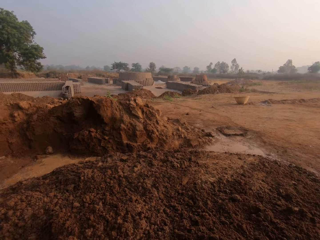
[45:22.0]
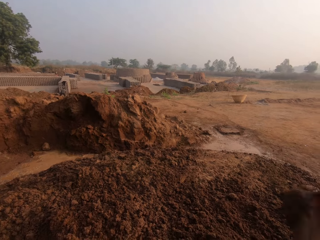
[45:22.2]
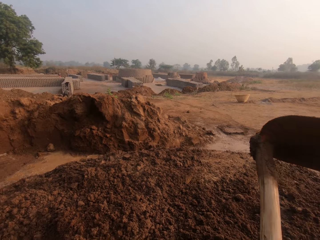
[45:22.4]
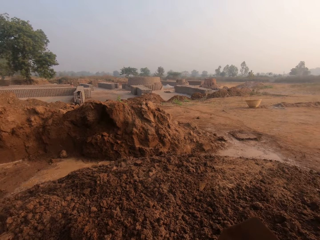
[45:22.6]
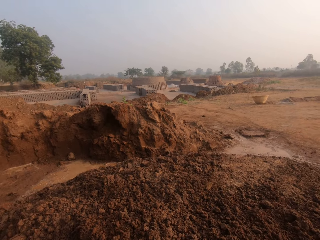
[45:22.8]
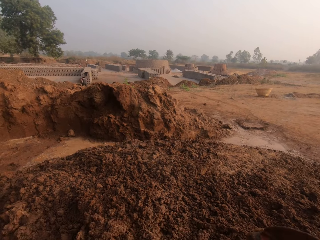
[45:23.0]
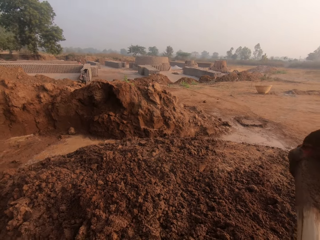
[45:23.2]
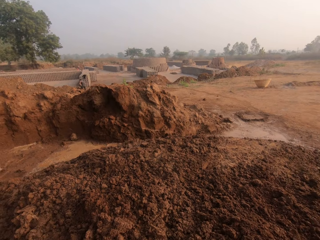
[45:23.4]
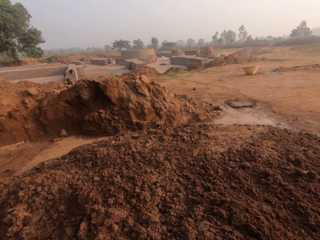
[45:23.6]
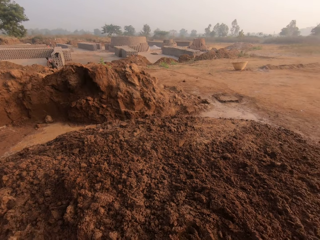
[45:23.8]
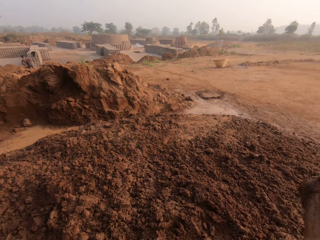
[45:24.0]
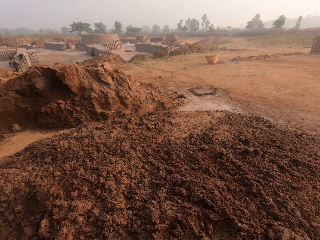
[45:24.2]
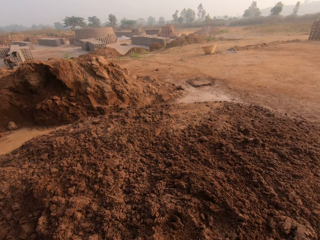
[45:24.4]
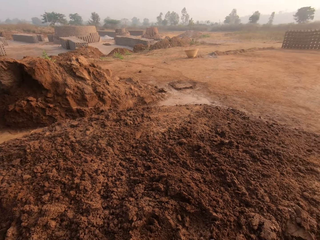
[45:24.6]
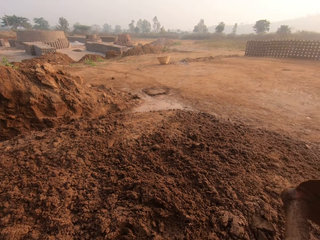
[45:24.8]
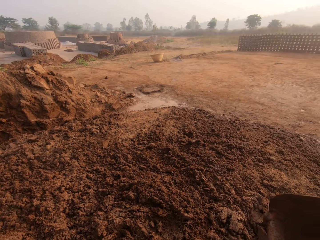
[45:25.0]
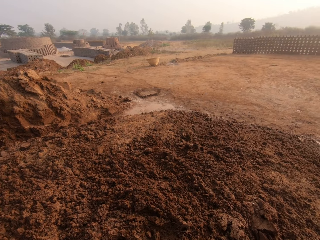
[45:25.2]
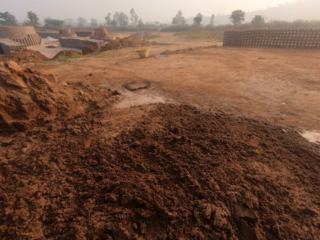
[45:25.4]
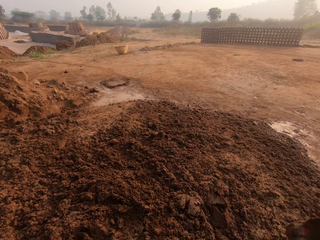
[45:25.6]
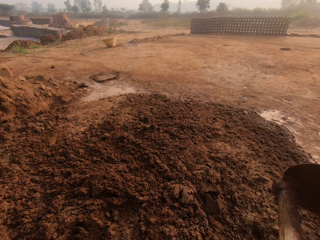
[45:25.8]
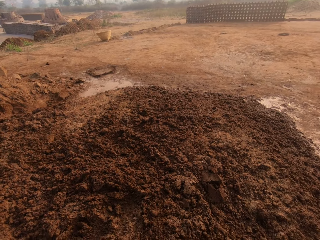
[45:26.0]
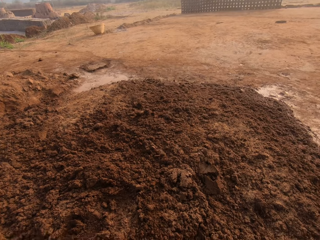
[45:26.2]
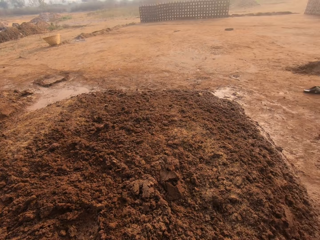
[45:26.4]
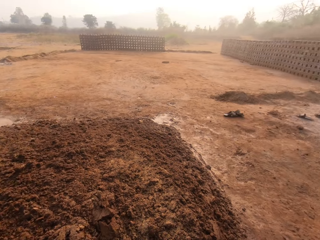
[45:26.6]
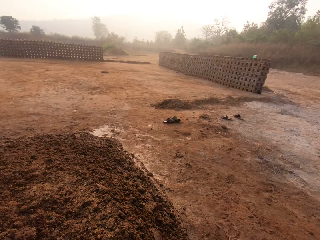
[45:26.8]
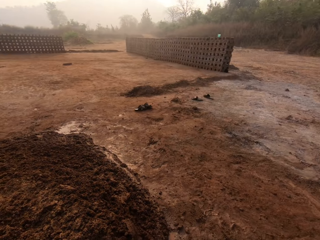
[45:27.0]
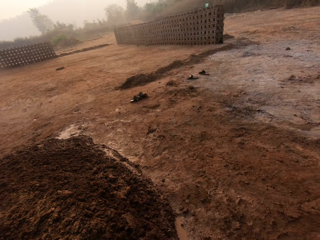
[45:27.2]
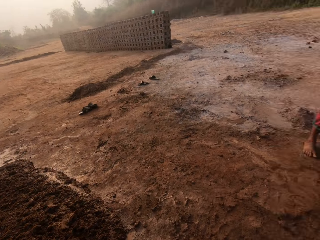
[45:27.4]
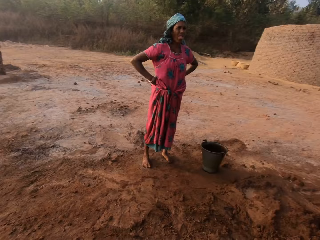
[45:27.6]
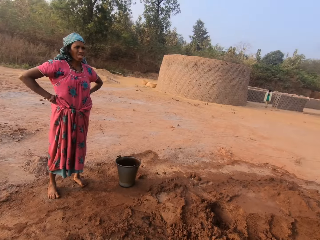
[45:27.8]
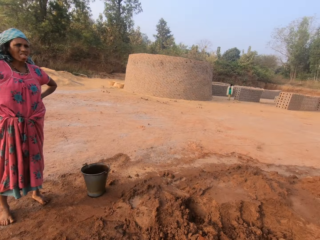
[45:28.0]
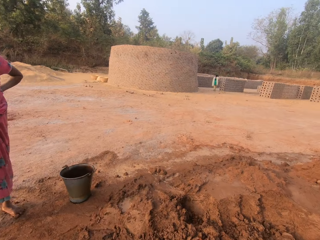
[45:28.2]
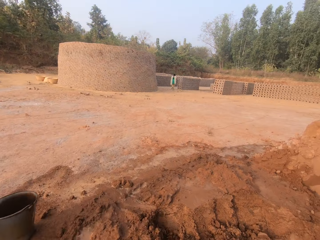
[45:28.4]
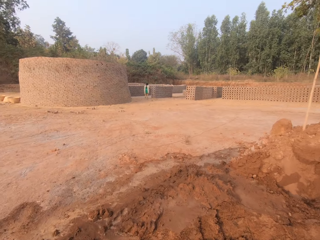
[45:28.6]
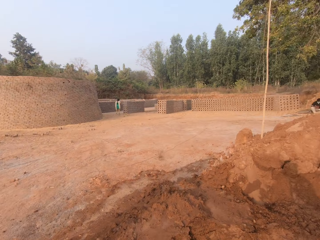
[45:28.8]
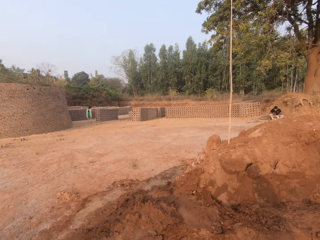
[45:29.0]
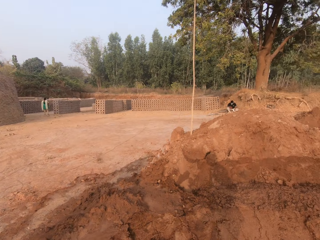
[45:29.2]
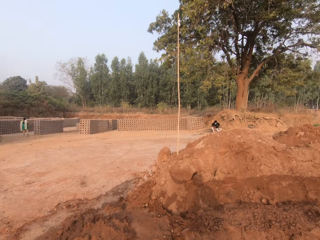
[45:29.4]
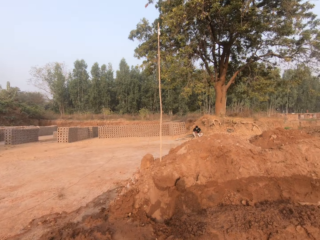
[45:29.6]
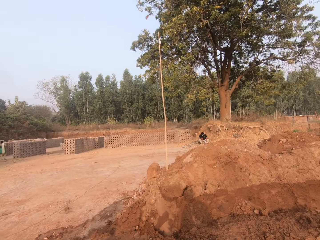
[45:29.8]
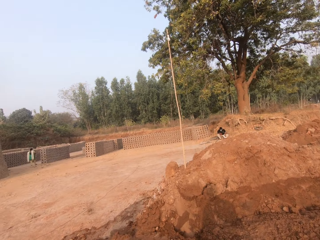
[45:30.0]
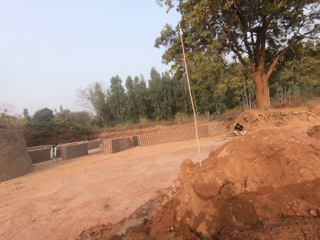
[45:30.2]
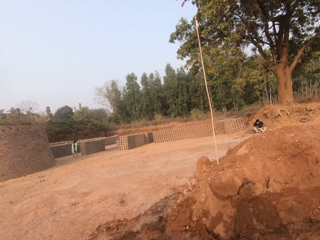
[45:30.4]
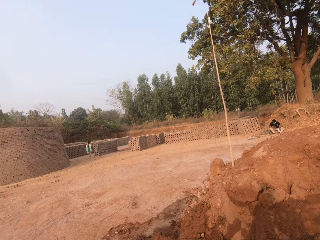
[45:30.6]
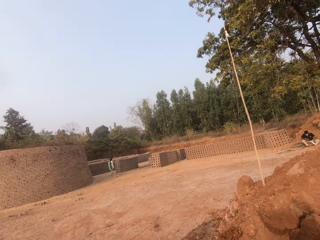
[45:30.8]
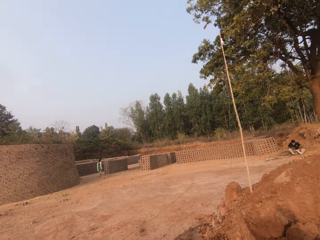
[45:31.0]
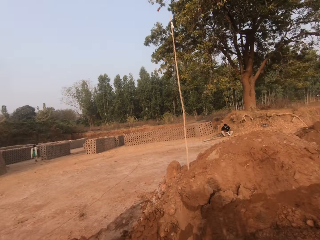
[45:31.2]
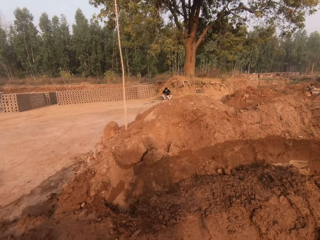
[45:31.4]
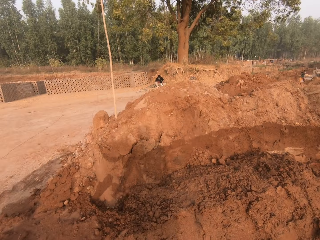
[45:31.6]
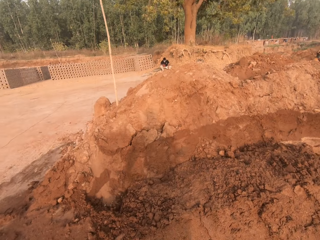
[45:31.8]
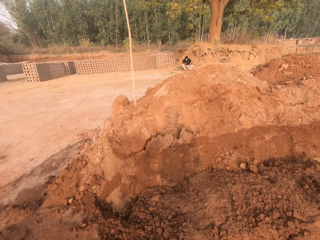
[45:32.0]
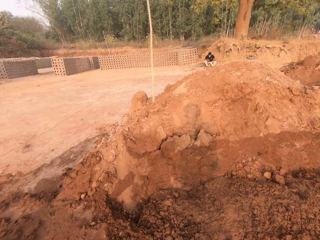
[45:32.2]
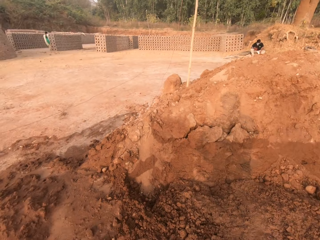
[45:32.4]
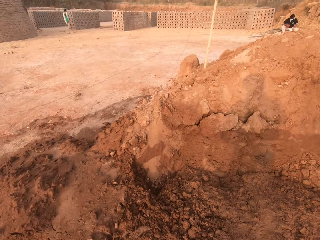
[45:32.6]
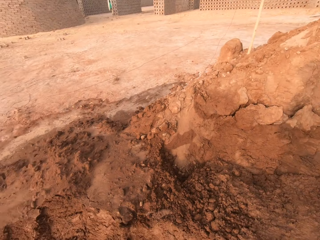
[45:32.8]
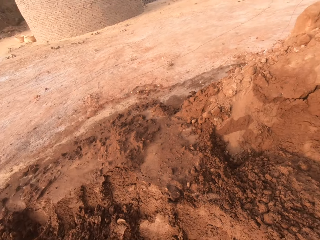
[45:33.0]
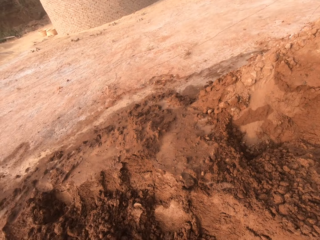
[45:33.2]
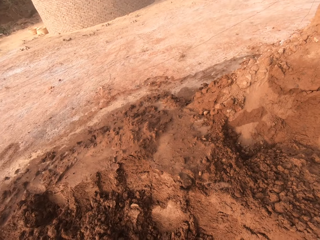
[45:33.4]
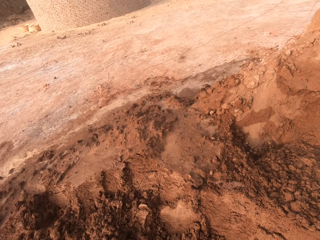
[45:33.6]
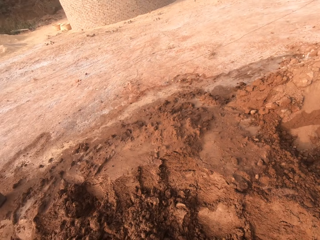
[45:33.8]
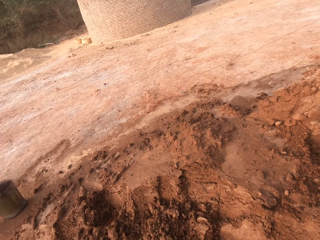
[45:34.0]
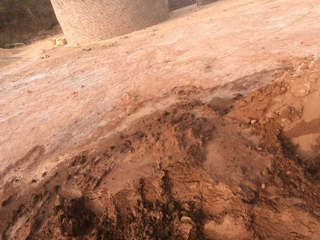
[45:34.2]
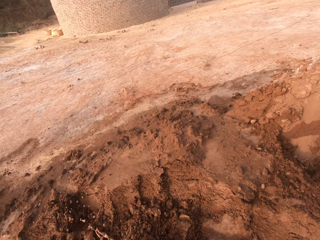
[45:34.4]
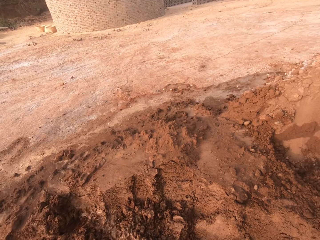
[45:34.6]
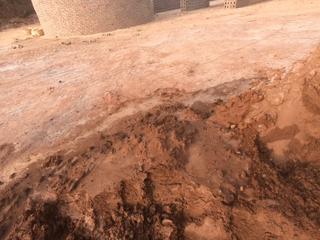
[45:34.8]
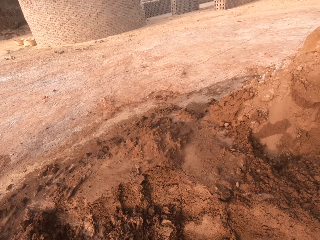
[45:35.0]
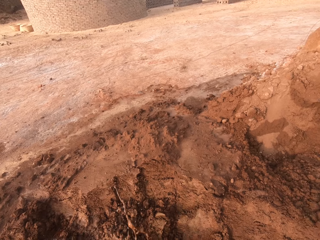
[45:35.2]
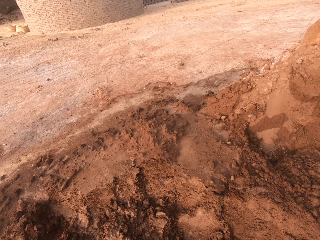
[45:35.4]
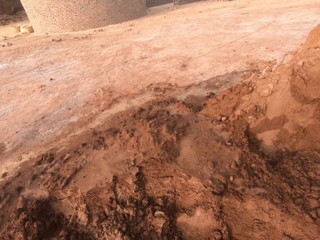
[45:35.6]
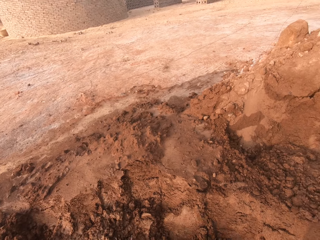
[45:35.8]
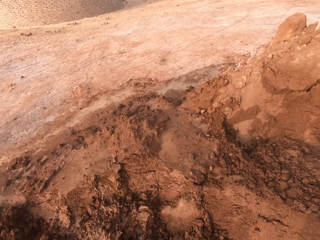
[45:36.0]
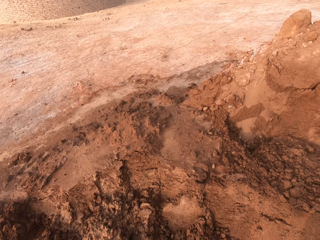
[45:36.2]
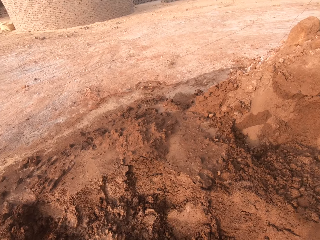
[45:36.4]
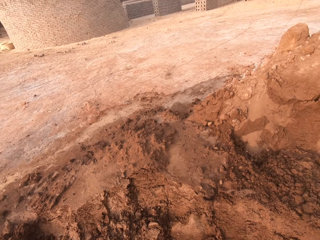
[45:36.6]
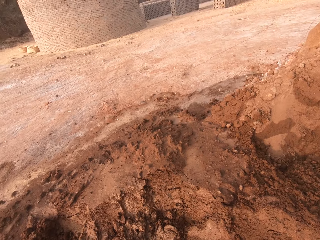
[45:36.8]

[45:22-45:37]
The camera wearer hits particles of soil with the hoe. The woman interacts with the camera wearer. The camera wearer looks around. They dig.

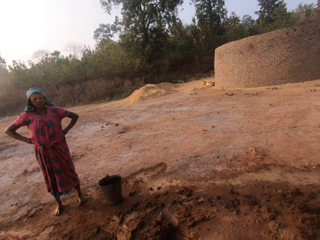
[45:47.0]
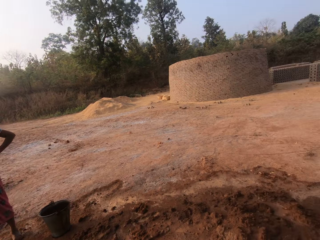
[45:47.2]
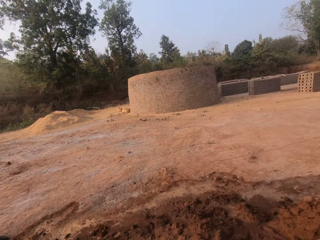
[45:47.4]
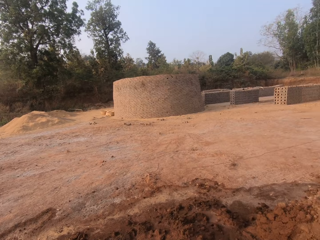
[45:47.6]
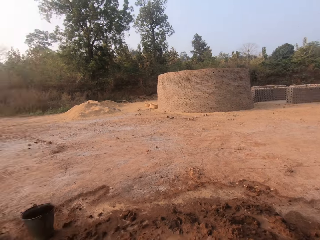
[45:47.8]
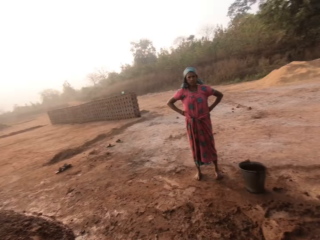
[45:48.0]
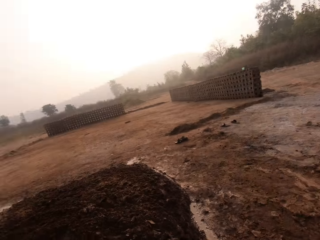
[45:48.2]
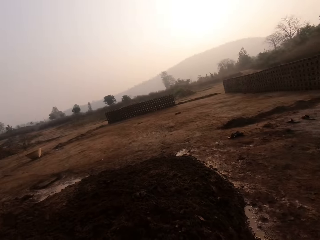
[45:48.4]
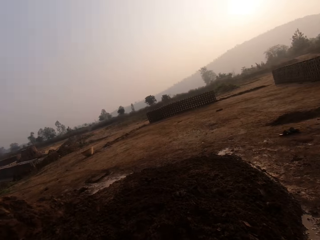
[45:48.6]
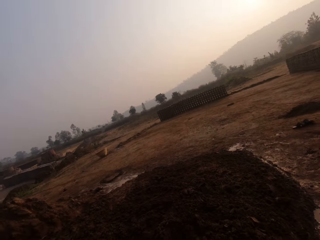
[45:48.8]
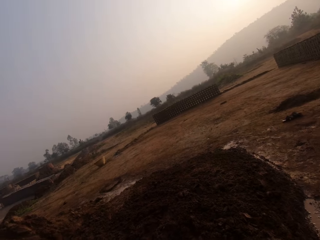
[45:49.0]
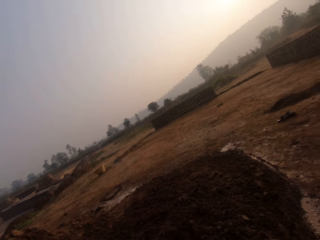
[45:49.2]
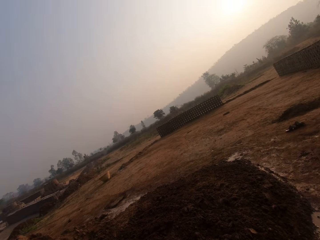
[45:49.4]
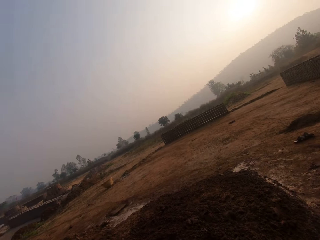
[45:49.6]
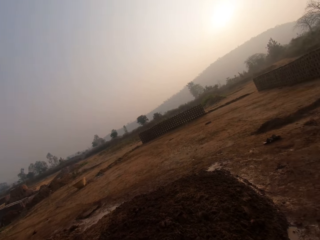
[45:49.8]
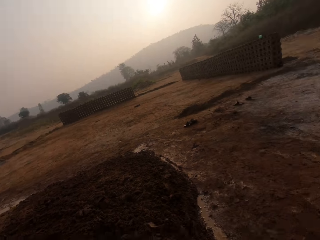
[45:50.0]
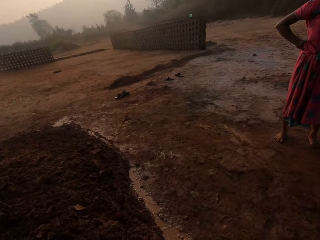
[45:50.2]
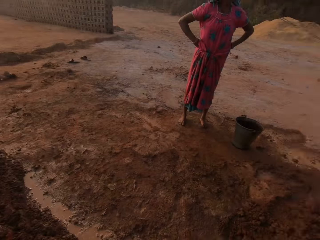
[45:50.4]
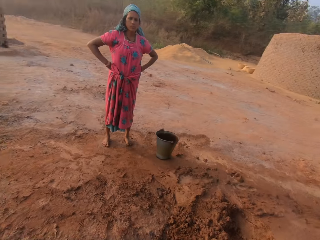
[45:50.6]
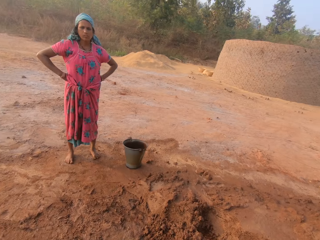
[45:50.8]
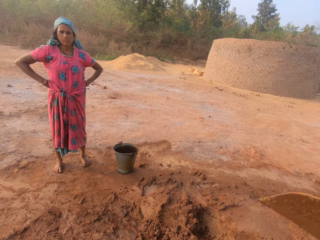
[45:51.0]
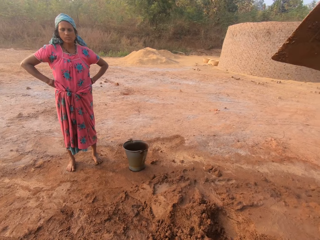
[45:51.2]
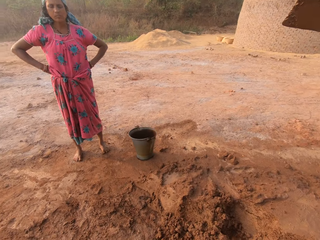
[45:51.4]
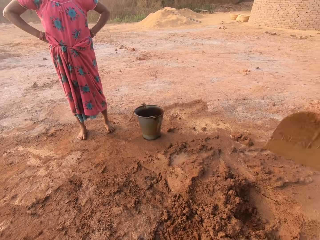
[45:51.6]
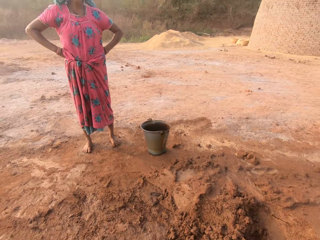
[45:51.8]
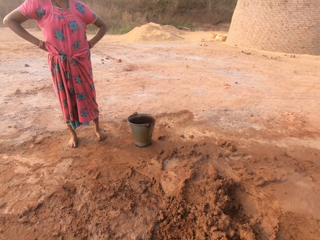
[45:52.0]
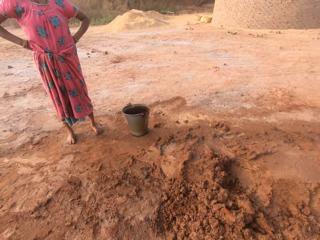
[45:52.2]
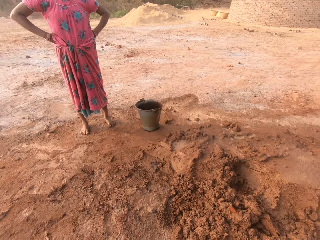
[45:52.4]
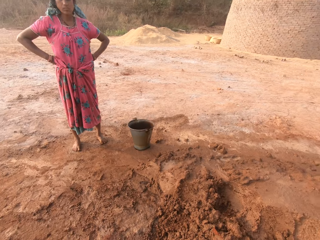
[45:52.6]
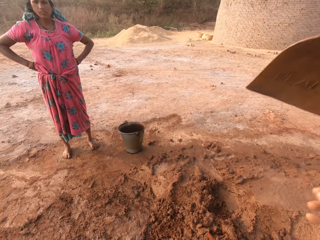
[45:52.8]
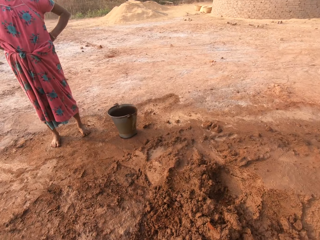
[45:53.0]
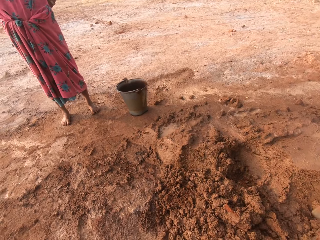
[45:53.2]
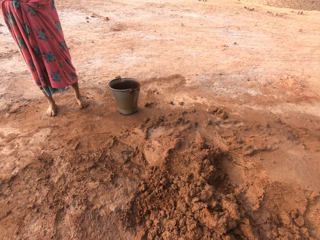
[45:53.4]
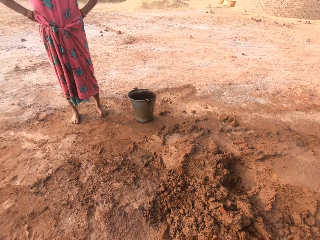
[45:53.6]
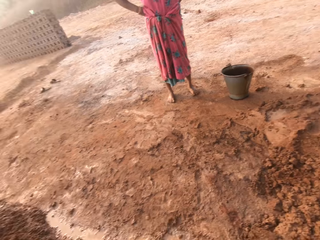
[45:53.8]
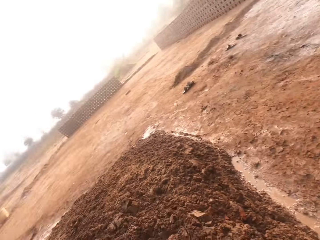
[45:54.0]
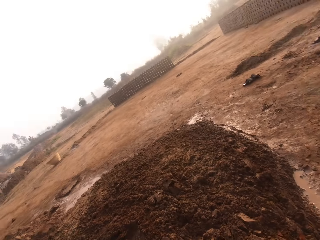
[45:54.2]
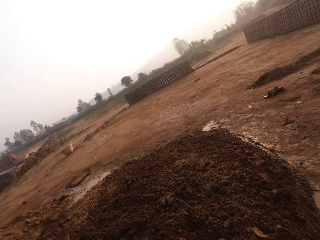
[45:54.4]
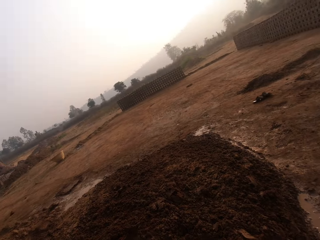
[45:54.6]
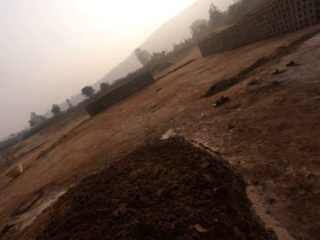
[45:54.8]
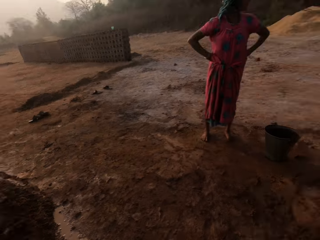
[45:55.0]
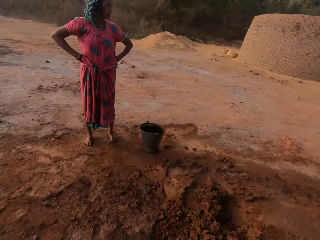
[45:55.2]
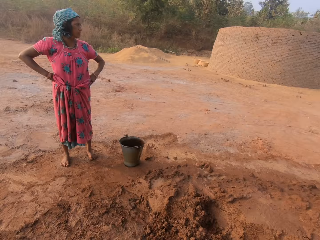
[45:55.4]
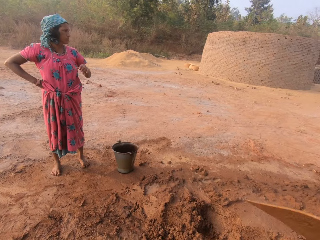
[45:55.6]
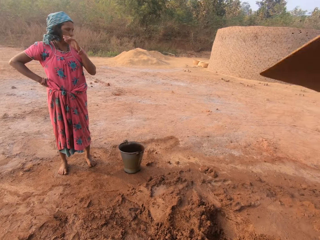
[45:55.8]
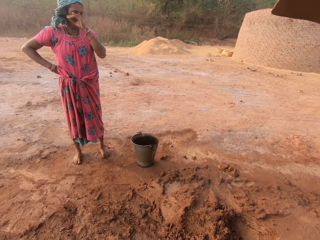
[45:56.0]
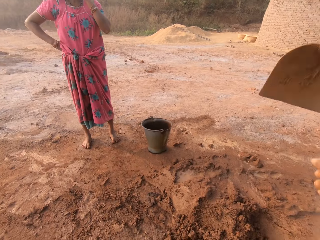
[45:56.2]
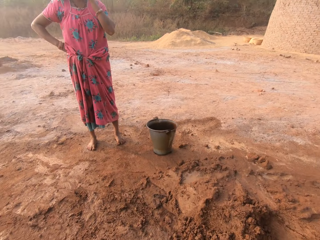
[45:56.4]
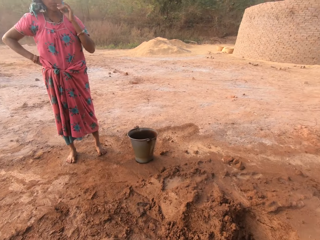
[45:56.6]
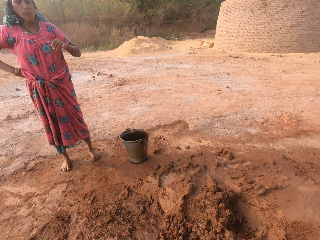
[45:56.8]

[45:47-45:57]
The camera wearer digs the clay with the hoe in both hands.
